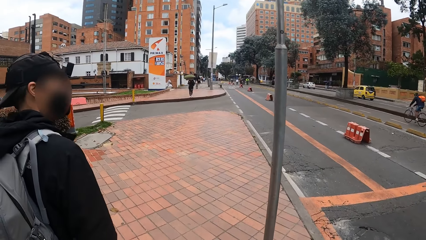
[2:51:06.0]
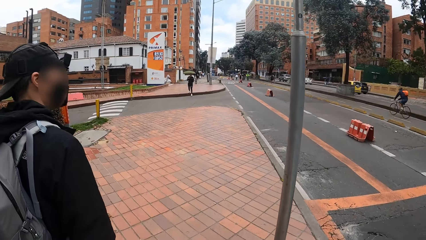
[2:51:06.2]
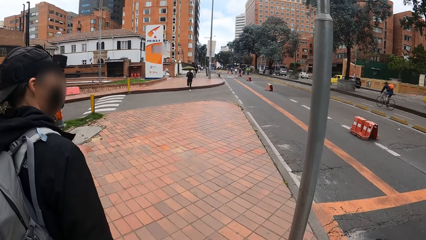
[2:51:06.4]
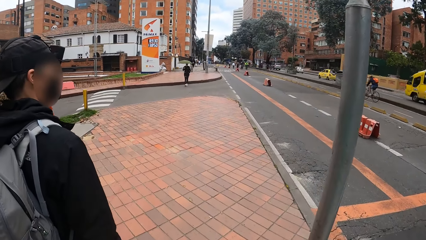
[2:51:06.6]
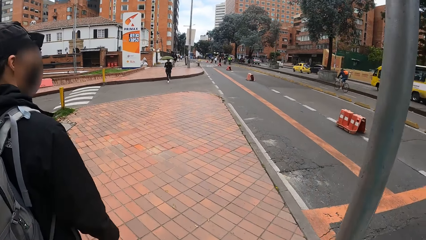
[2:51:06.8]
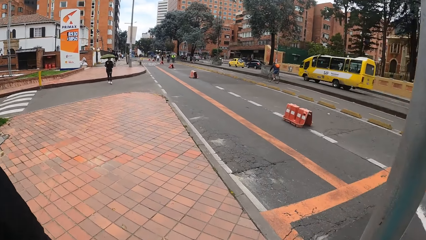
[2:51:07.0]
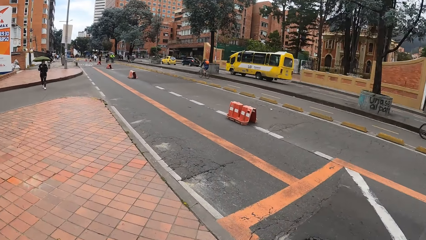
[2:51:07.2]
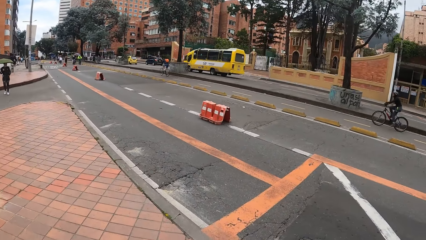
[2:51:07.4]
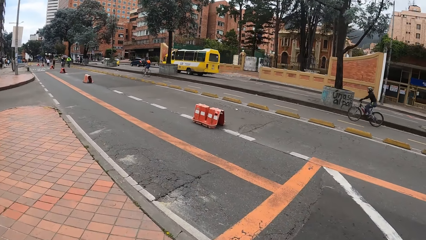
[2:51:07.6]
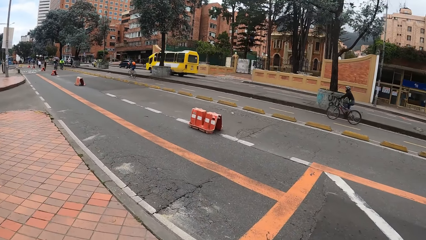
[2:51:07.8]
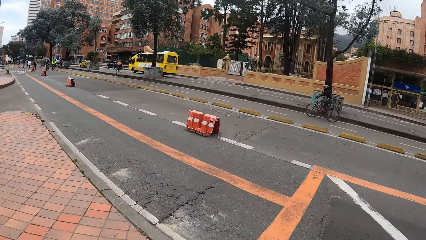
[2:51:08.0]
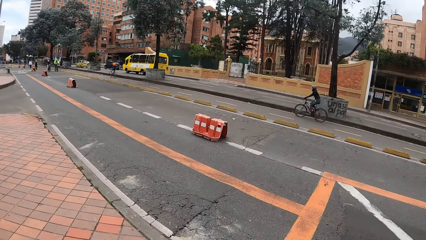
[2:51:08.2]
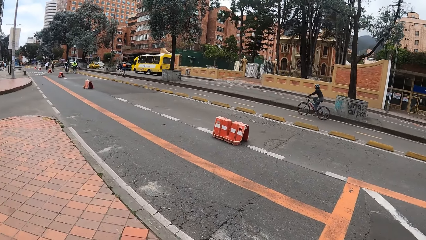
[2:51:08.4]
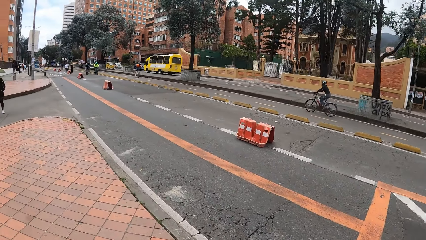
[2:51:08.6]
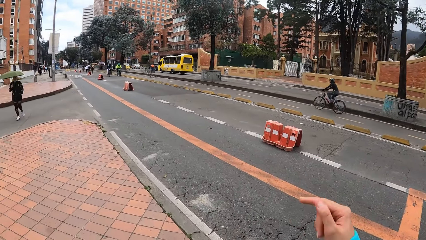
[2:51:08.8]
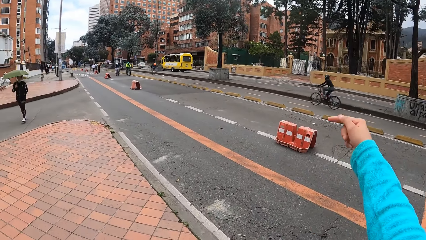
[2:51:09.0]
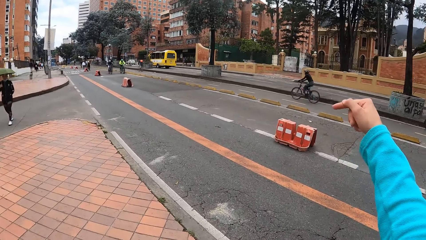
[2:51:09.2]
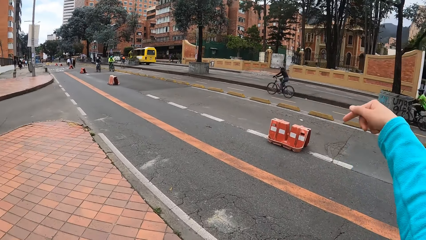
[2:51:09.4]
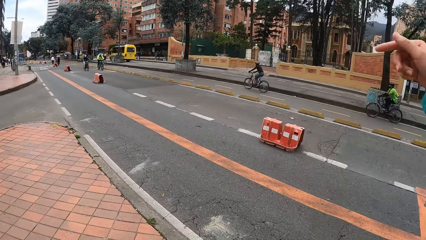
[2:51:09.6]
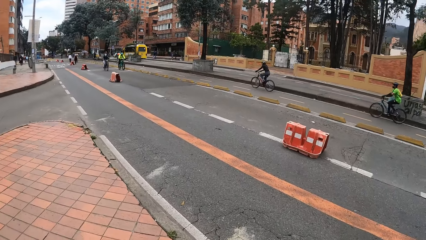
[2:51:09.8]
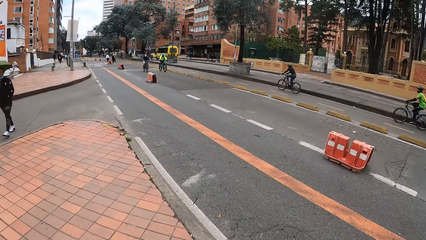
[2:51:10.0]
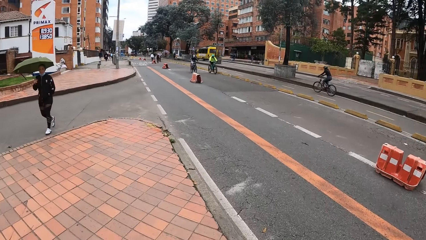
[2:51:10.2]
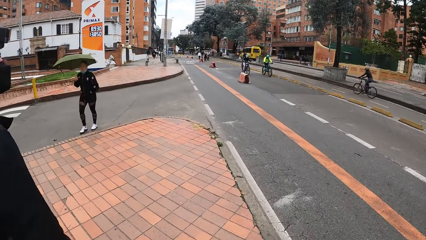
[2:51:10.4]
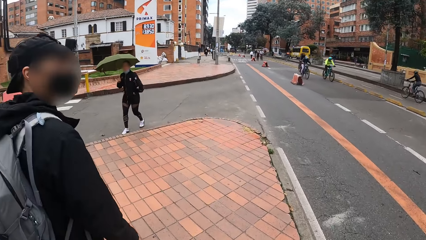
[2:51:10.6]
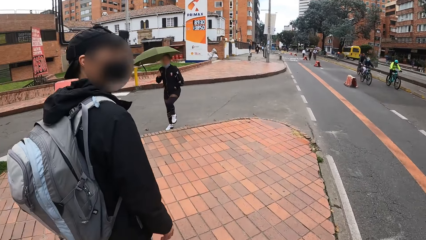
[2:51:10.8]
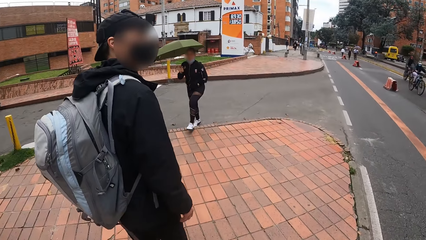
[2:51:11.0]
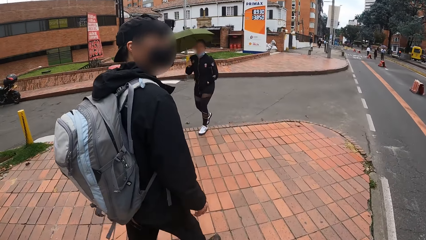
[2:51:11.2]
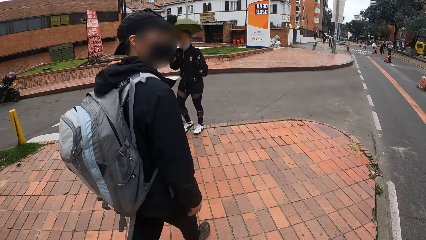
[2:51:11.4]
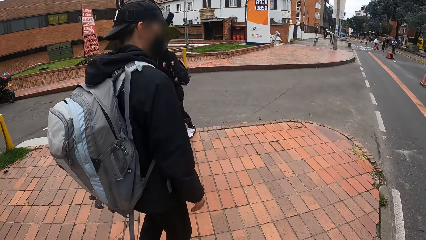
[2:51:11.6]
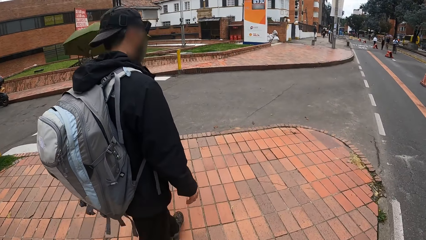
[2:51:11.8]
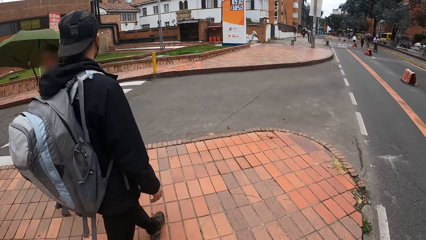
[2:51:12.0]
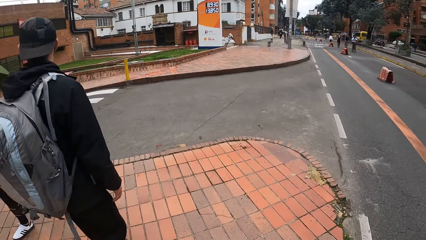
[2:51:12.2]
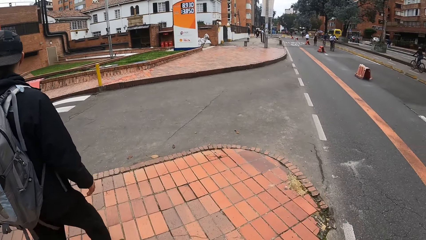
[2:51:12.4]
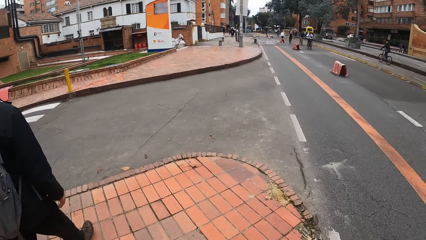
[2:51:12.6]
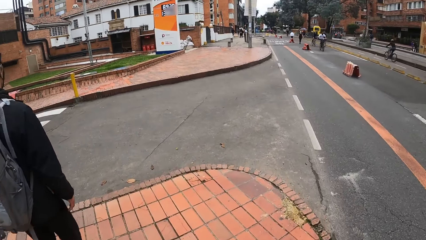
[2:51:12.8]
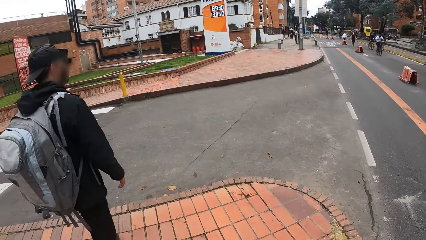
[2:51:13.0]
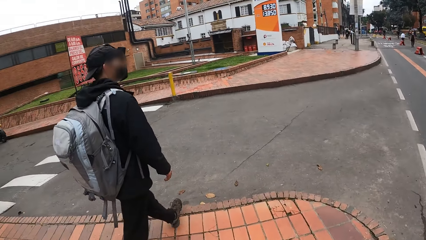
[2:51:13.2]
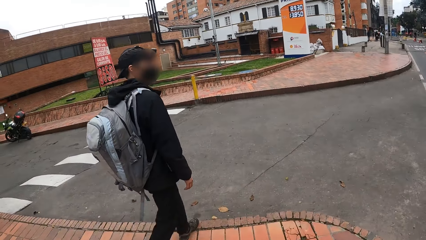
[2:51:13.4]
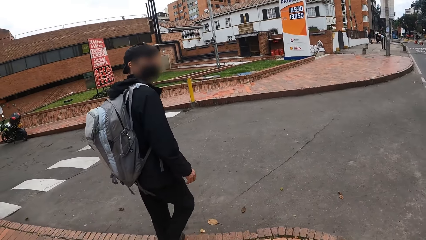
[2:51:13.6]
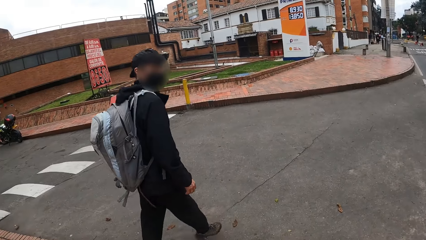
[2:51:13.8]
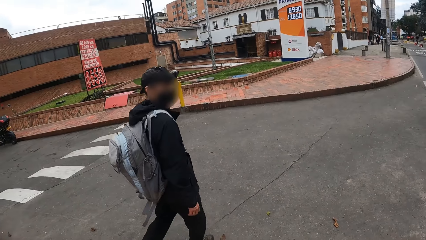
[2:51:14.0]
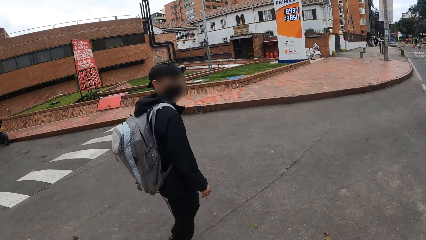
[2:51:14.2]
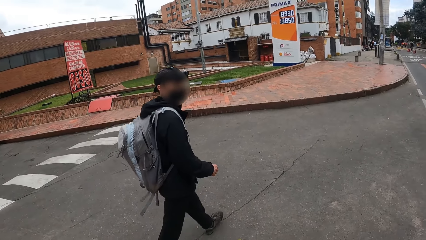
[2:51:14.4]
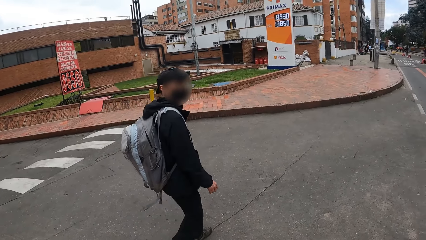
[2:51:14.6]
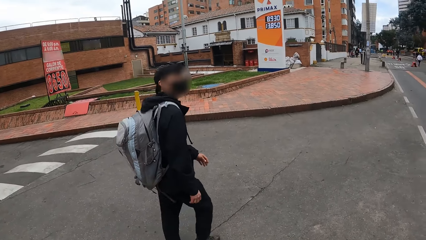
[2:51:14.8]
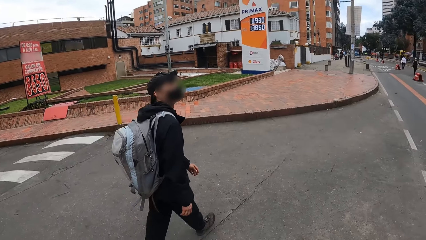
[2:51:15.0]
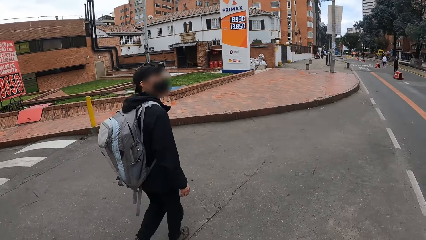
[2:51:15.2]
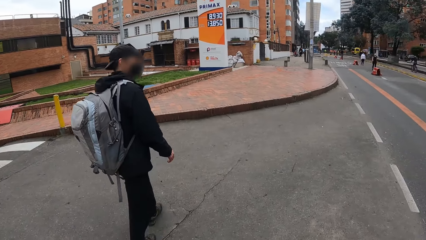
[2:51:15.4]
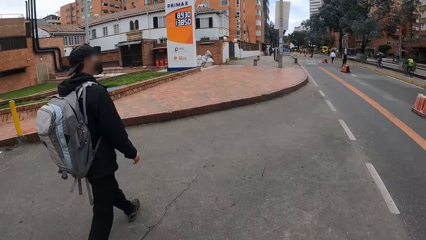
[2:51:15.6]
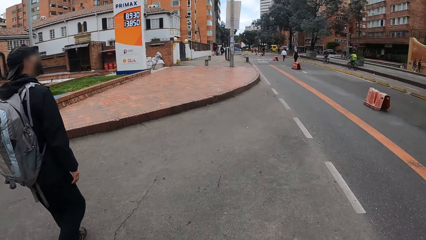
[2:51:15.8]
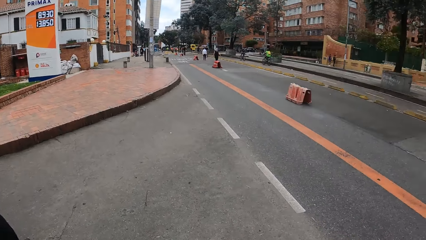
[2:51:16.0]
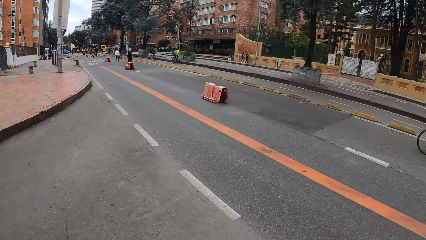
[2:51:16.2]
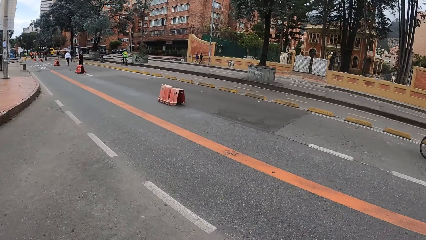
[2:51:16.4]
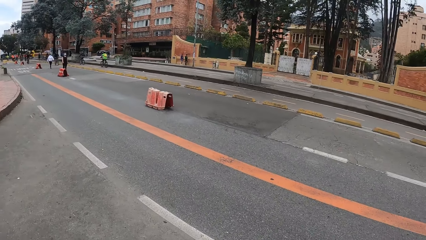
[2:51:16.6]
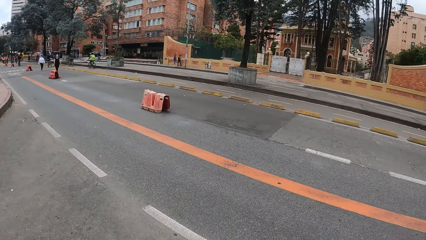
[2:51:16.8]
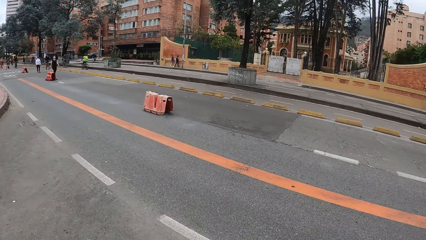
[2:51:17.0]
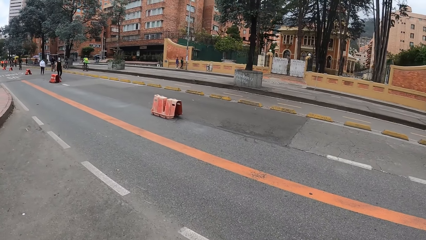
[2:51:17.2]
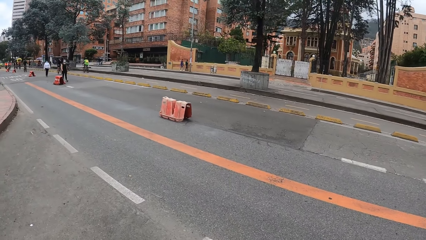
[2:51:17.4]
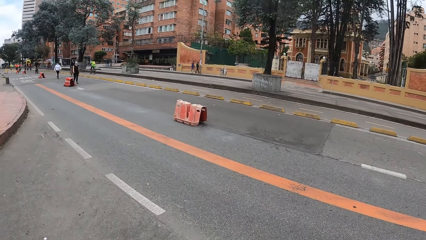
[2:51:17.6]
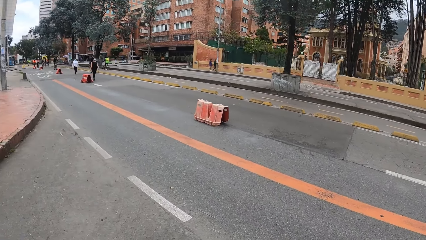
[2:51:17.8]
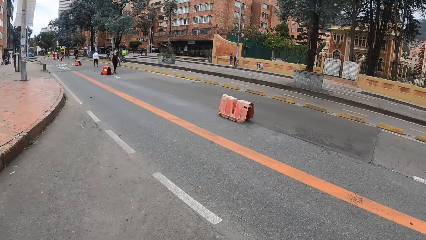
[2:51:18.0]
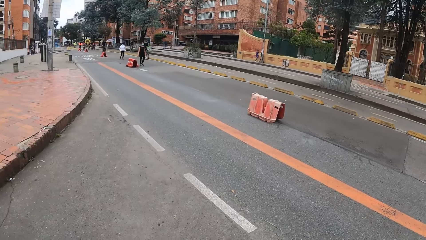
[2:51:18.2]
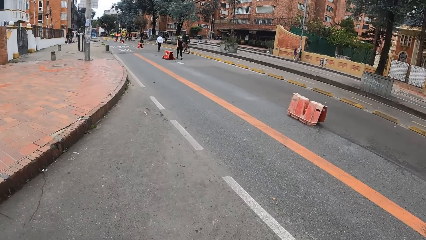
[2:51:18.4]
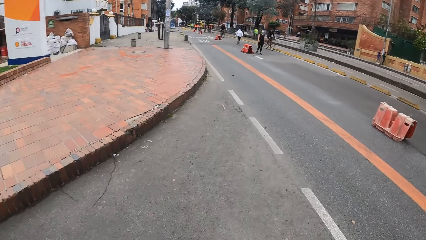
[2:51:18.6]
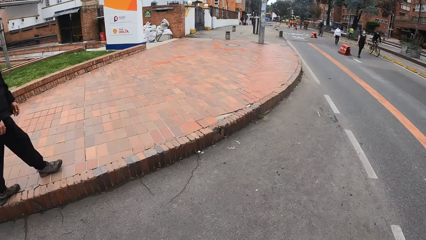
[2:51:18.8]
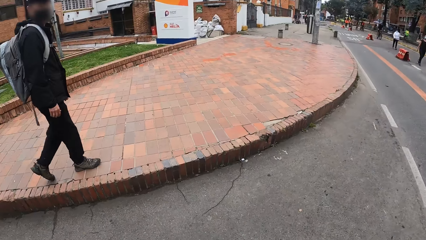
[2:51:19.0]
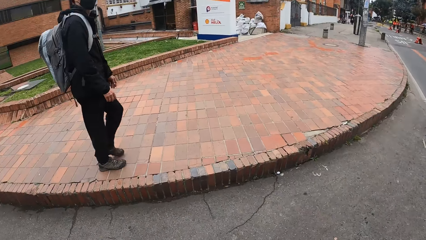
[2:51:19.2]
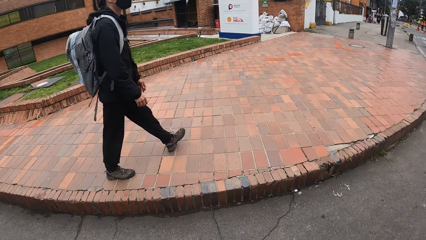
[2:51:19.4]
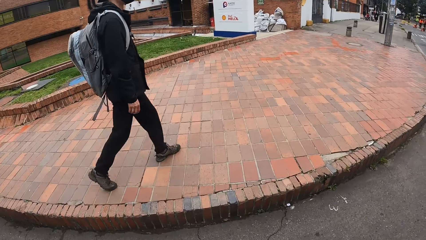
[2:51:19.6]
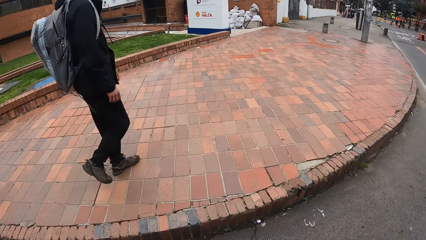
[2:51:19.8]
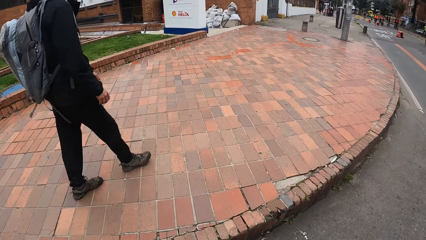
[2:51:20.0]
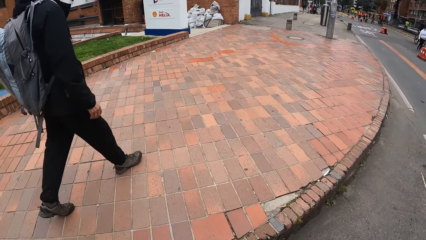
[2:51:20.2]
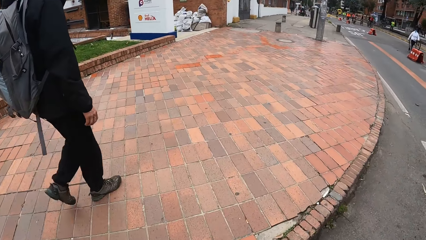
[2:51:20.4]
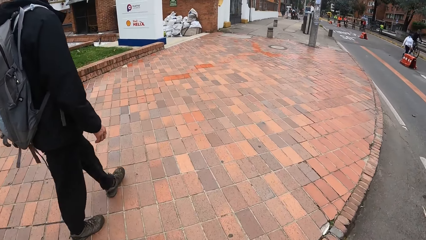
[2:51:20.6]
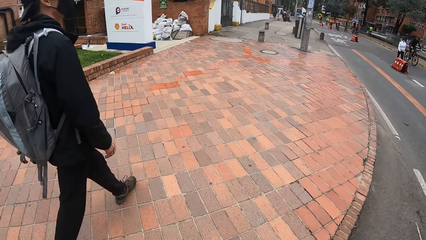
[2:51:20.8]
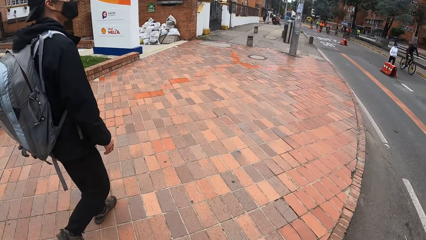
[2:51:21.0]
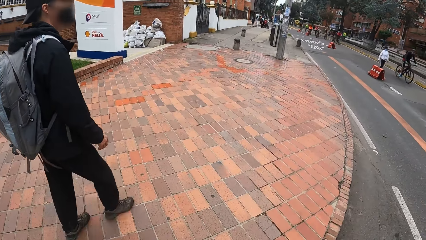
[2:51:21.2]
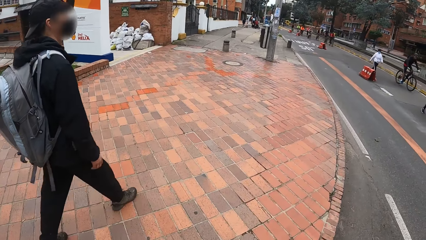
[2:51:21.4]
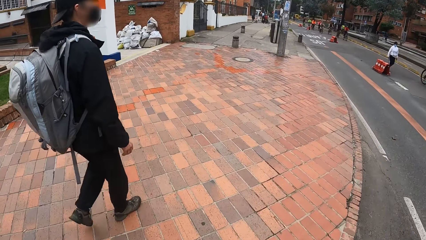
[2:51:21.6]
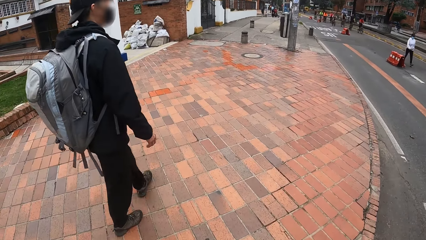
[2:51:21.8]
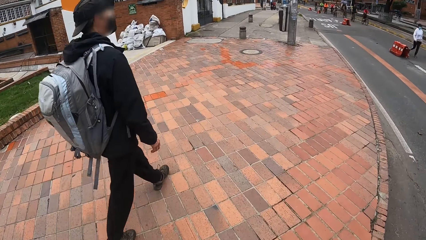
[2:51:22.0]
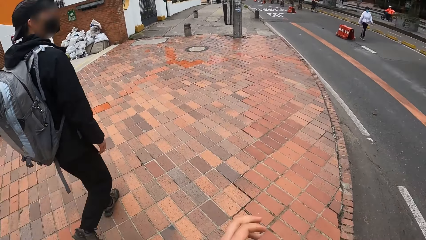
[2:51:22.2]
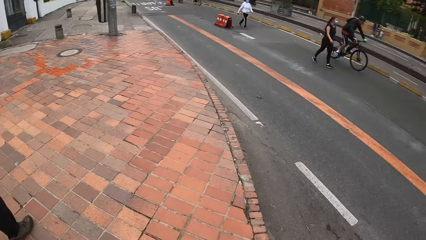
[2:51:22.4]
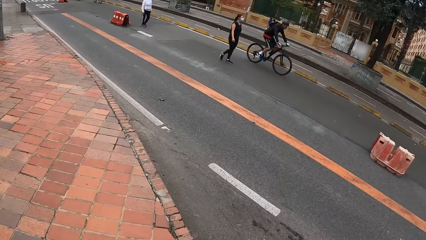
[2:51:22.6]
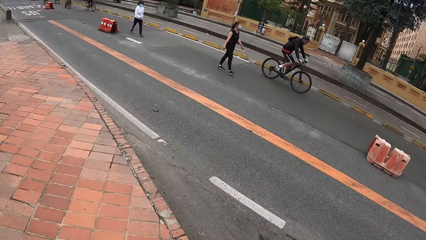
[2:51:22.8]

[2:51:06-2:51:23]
A person walks beside the camera wearer. The camera wearer turns around. She makes hand gestures with her right hand and points at the road. The person walks beside the camera wearer. The camera wearer crosses the road with a man. She looks around. She walks on the road.
